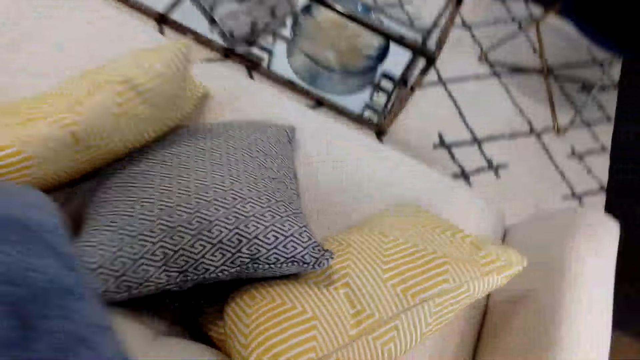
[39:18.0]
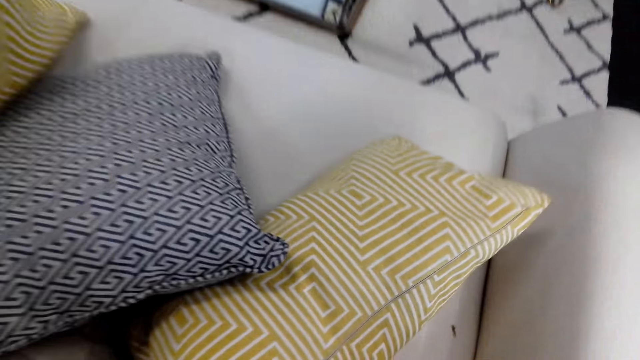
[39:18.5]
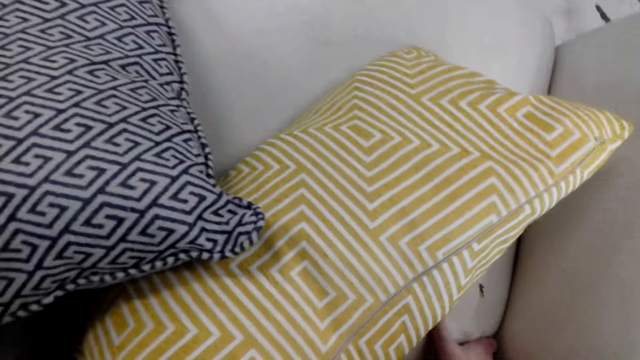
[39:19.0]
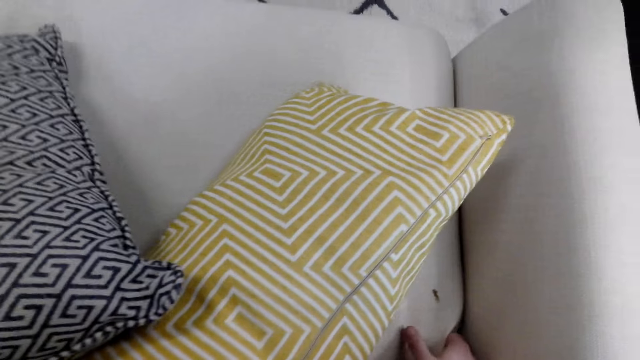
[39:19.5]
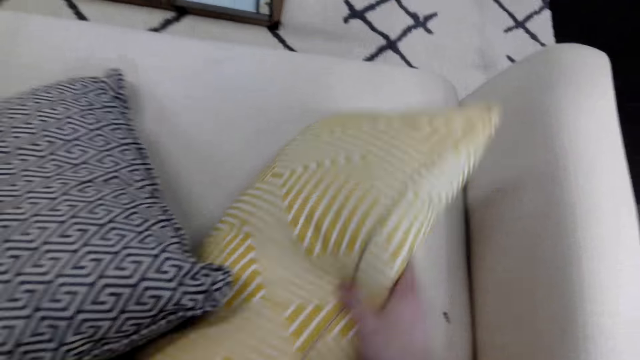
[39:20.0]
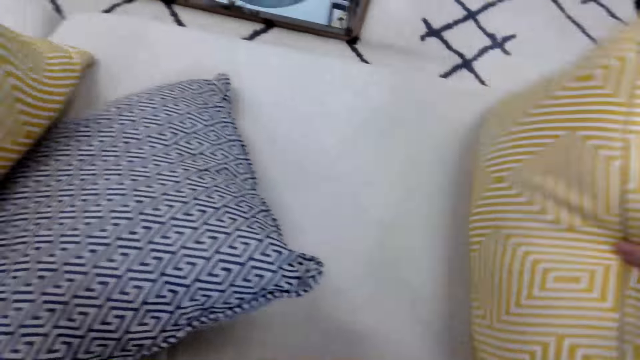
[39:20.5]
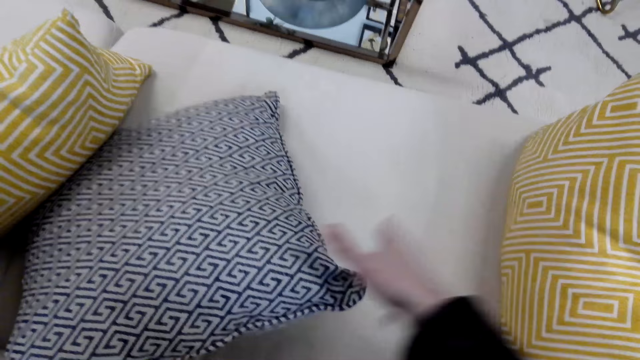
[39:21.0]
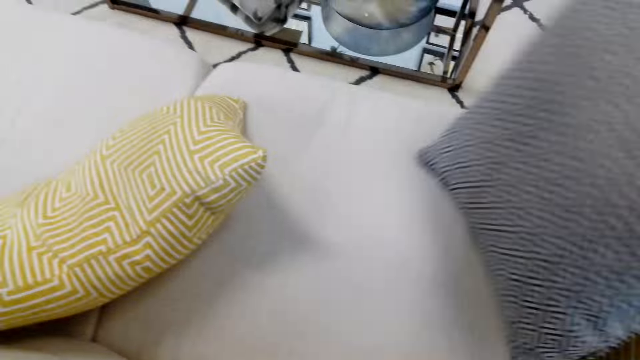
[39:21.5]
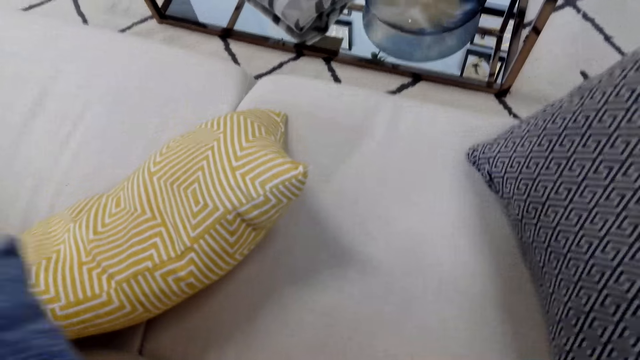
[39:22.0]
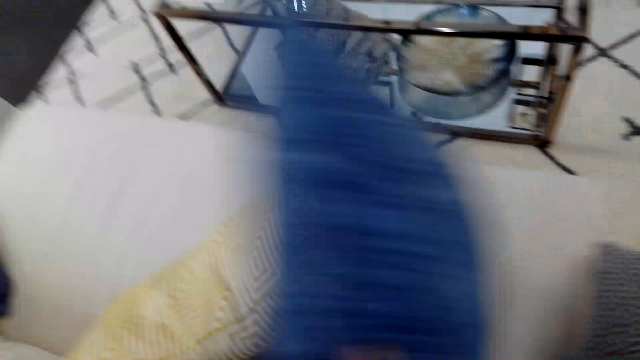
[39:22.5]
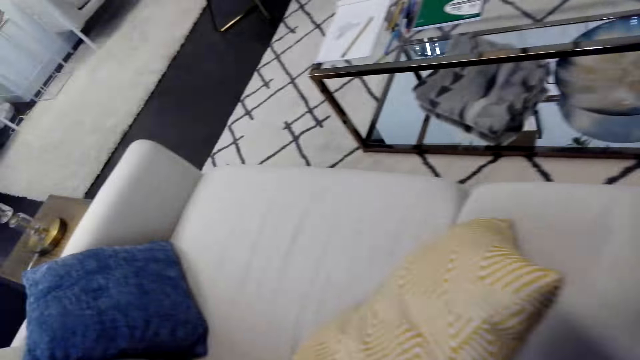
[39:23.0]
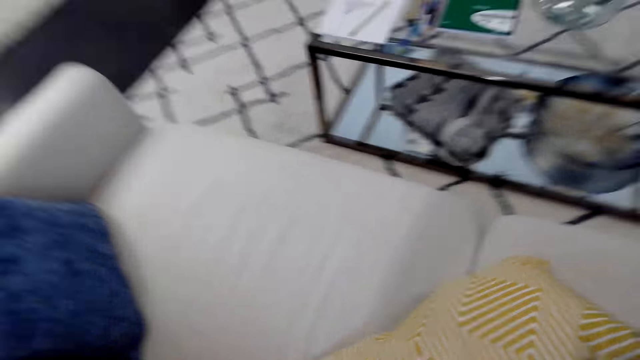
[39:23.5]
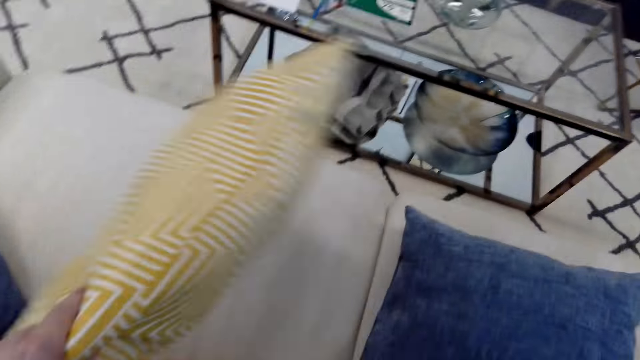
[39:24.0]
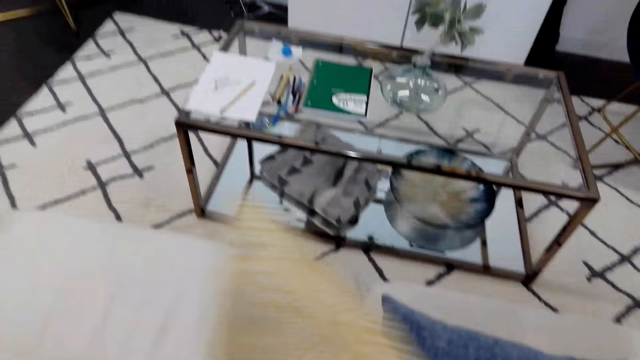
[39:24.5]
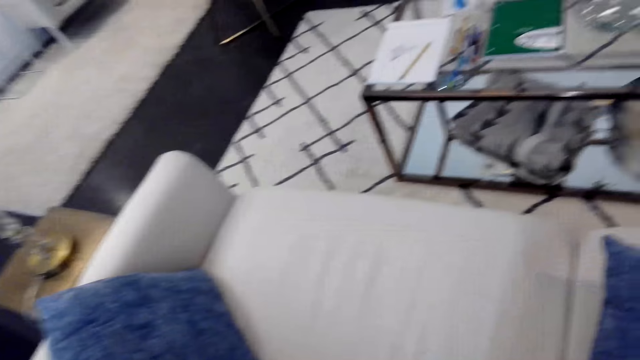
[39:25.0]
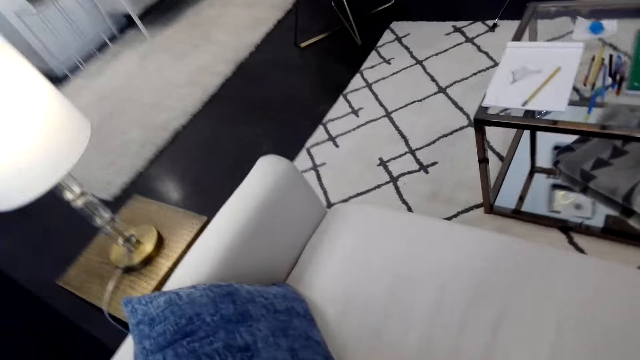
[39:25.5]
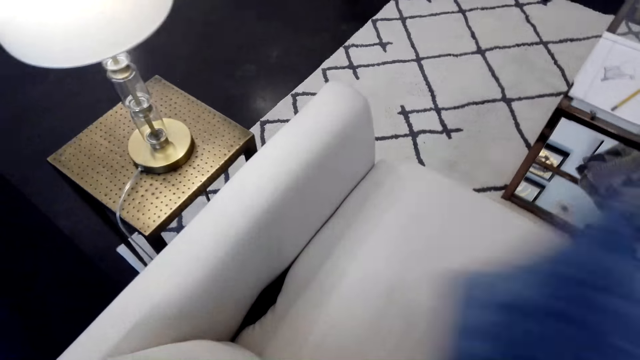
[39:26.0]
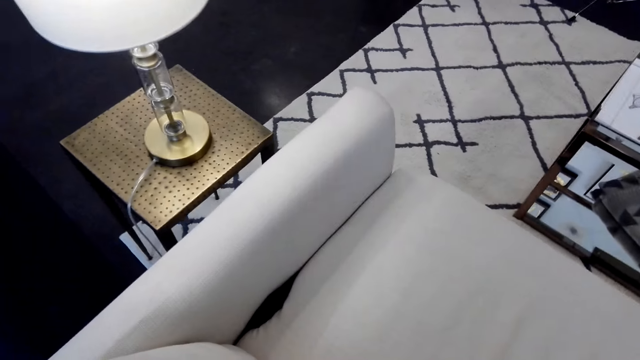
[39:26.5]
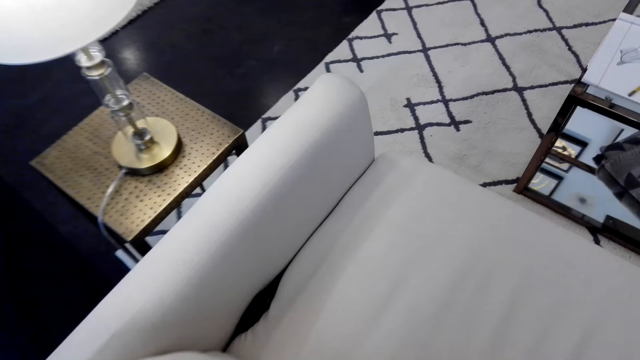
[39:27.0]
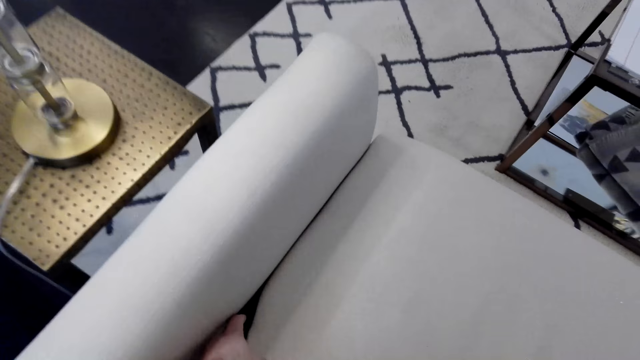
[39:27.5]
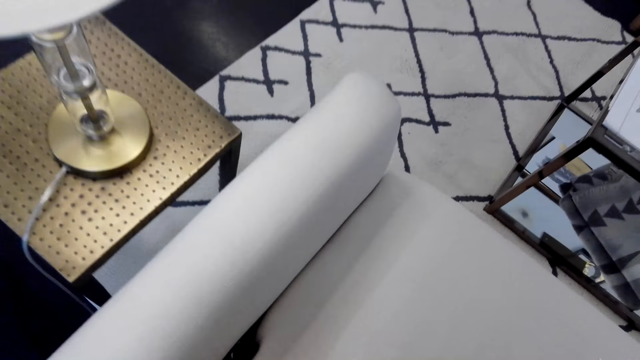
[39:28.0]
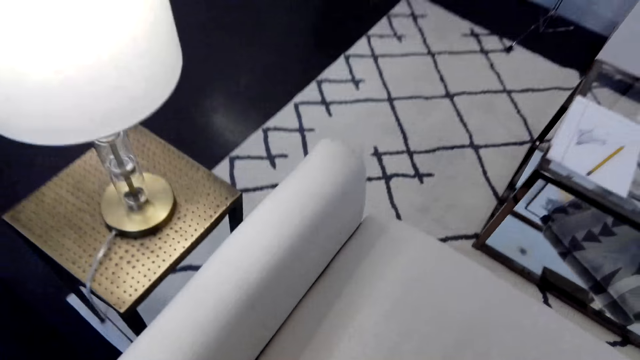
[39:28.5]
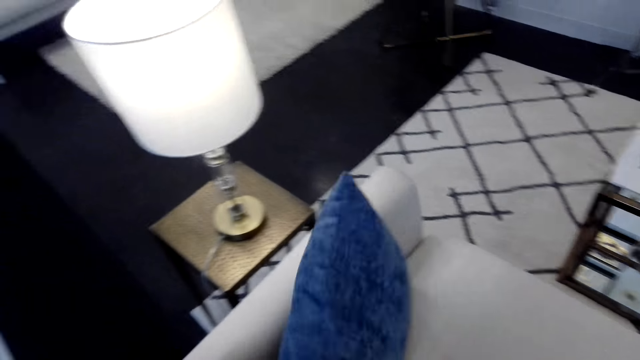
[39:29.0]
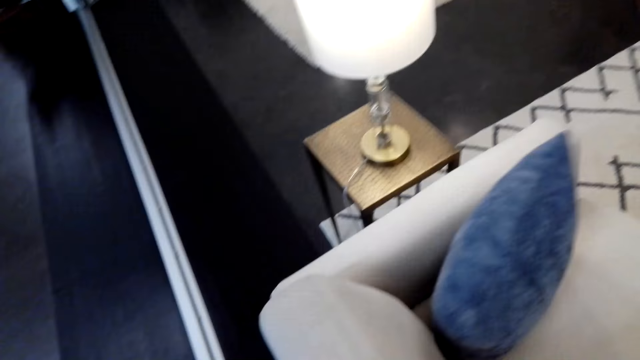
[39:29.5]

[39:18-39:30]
The camera wearer moves the throw pillows.

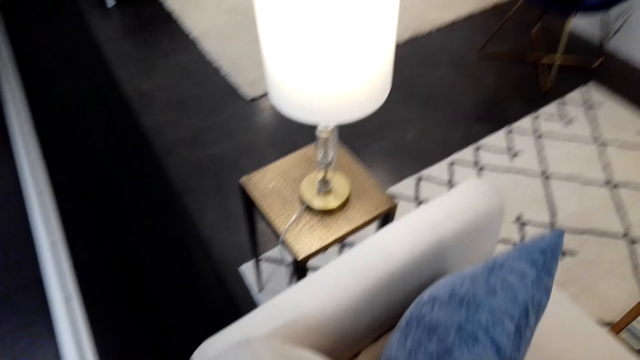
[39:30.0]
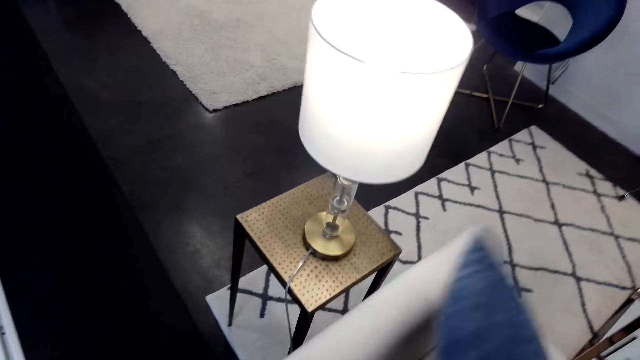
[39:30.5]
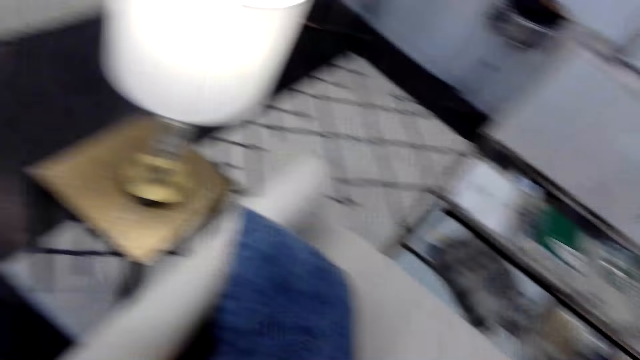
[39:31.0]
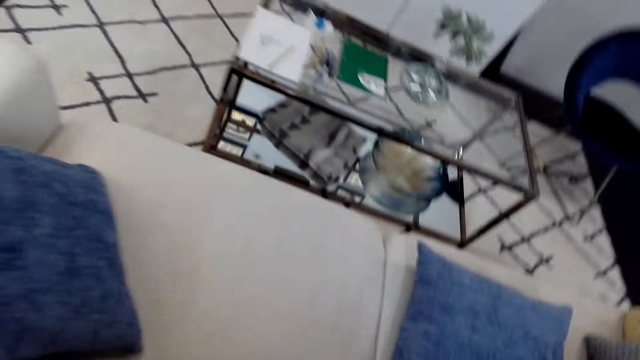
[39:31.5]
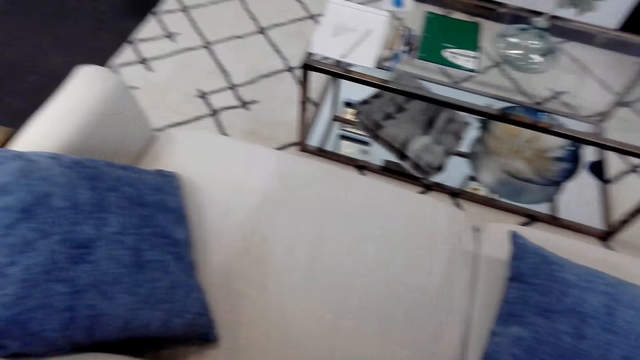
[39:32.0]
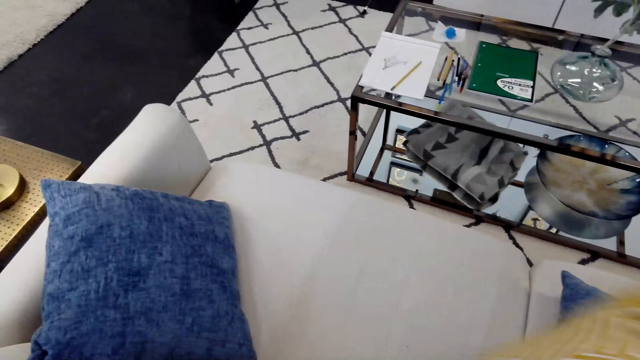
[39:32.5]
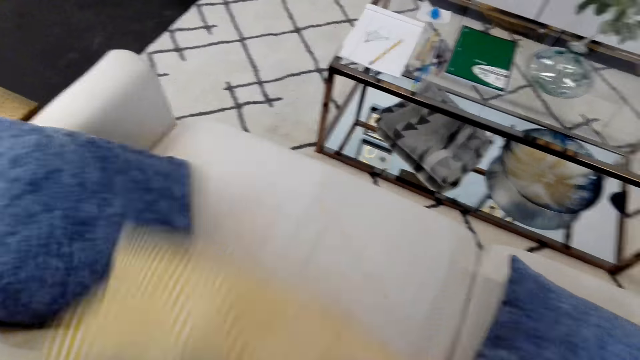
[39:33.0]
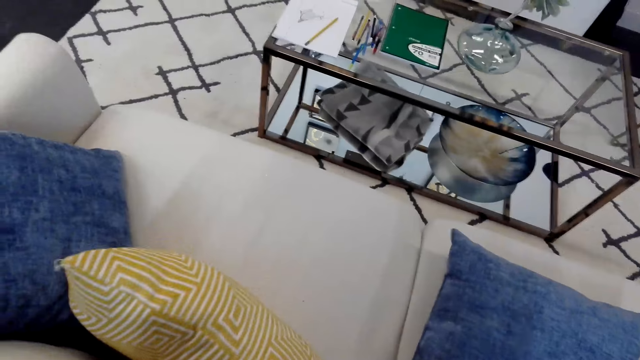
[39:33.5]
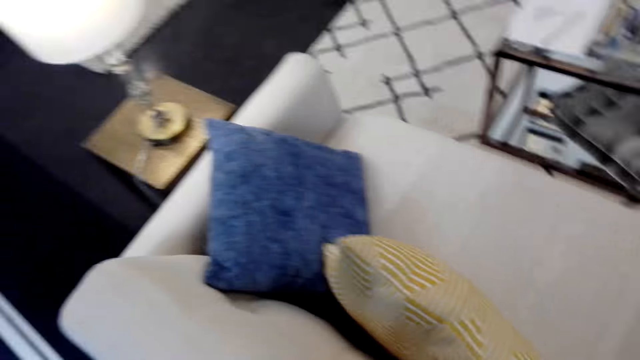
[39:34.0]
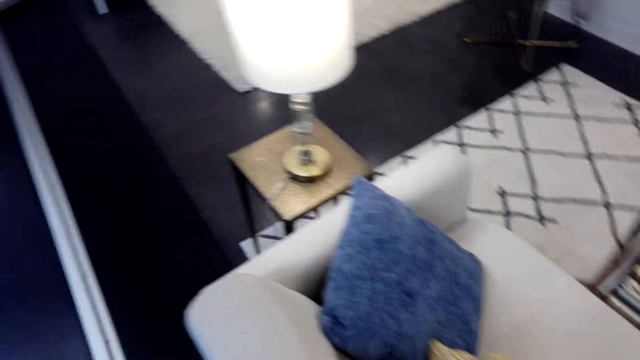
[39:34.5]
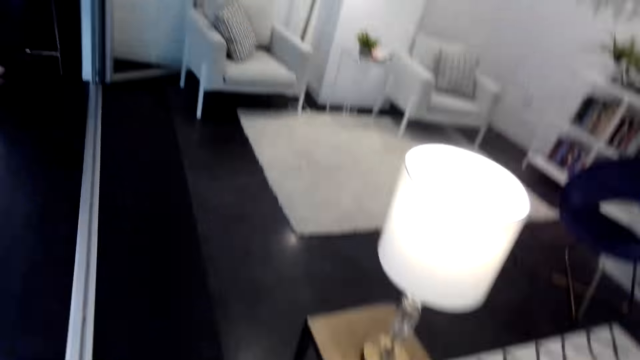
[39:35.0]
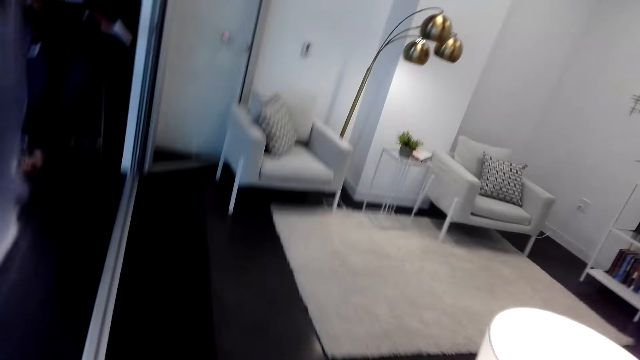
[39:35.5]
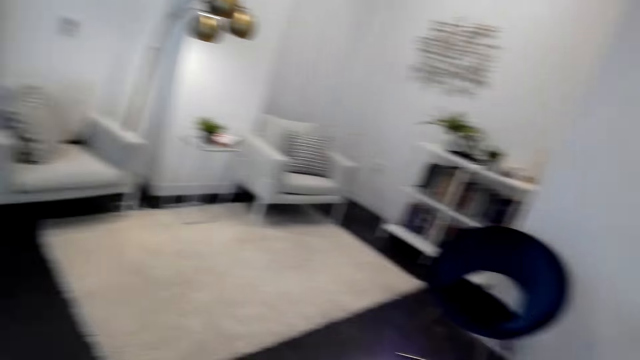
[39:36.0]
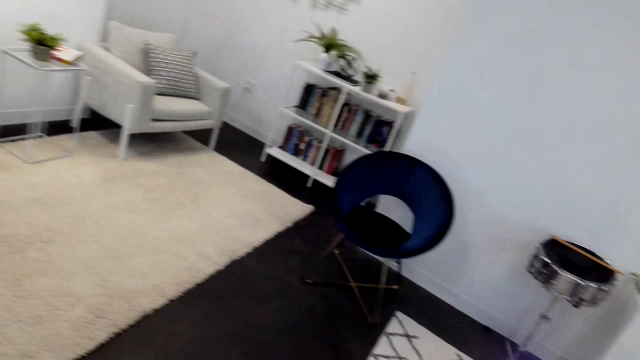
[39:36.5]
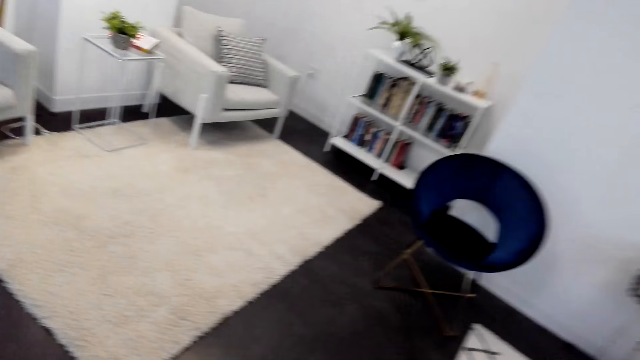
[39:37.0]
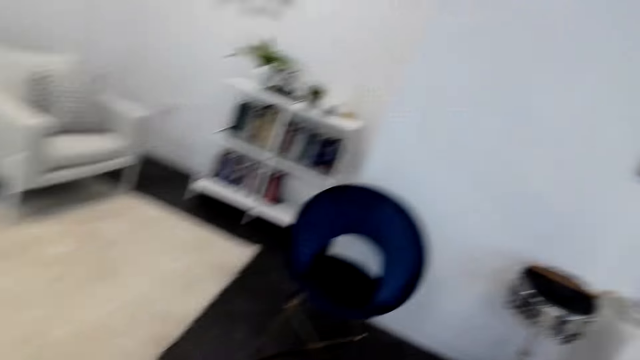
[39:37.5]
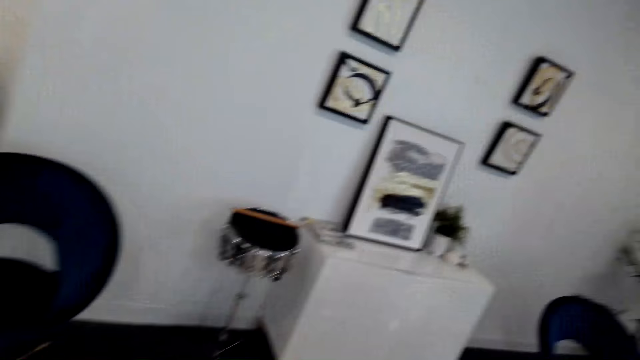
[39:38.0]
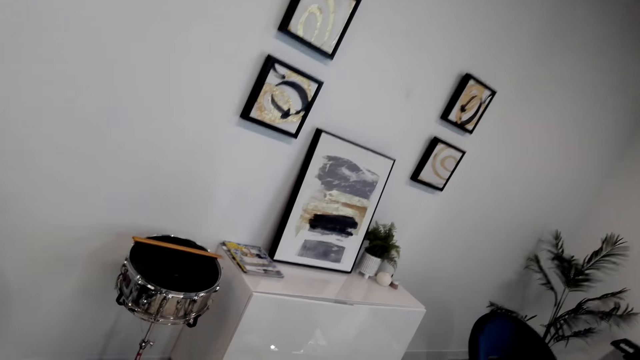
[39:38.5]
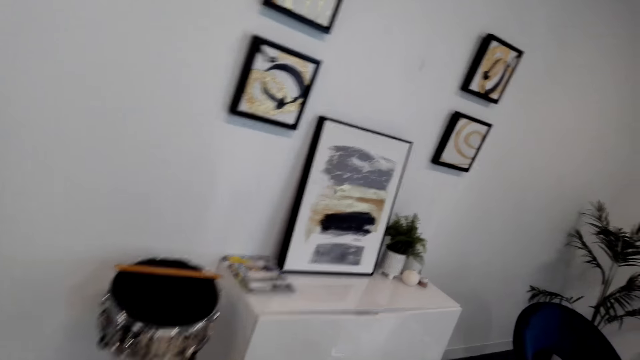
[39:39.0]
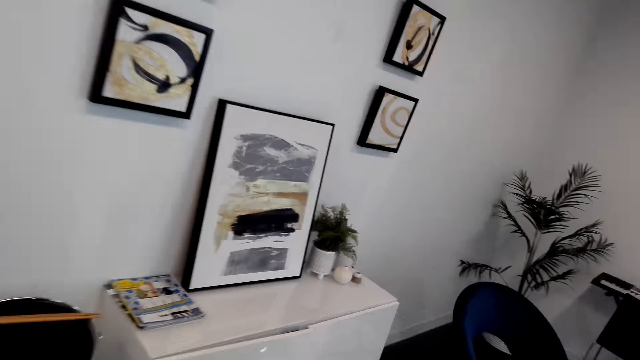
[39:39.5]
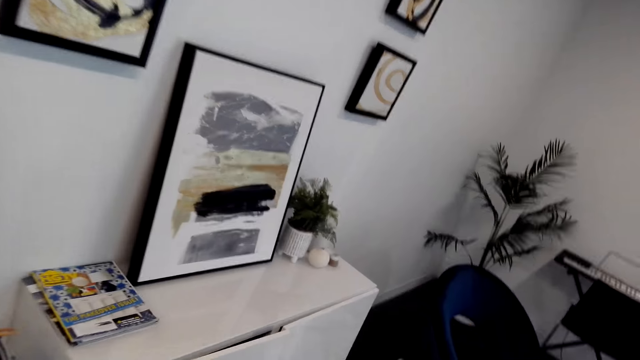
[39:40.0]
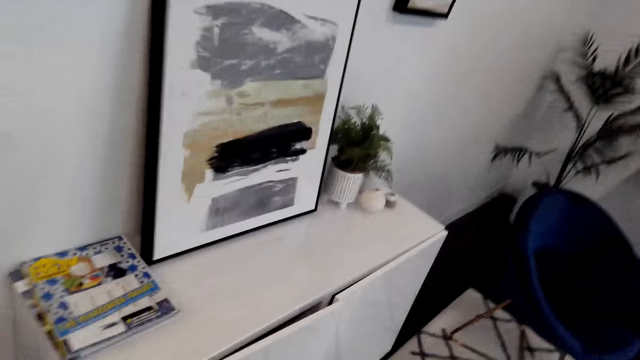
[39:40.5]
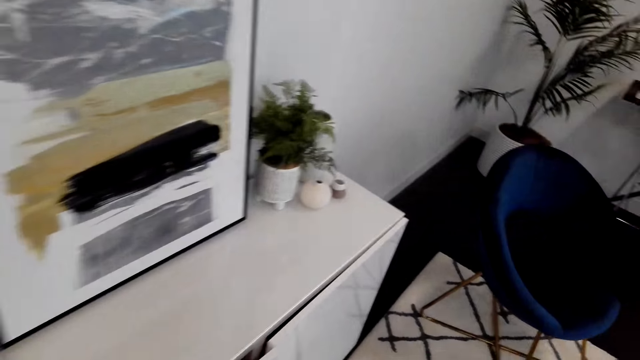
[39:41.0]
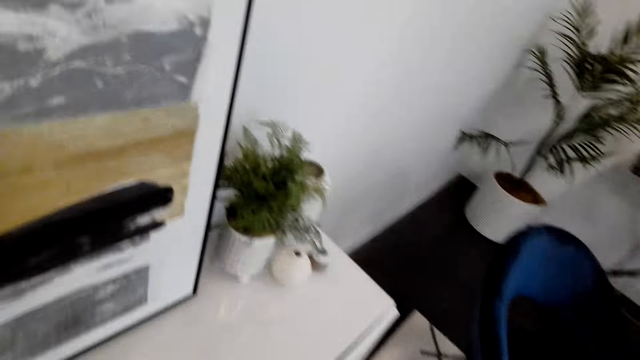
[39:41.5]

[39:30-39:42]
The camera wearer walks around the house.
